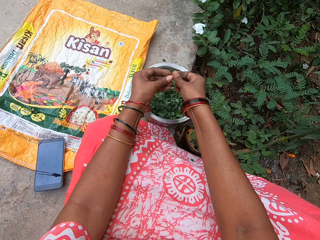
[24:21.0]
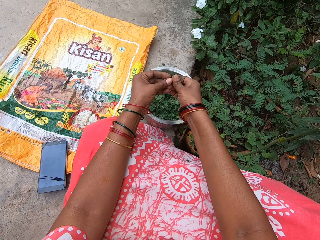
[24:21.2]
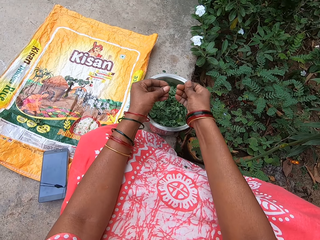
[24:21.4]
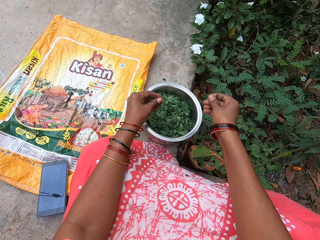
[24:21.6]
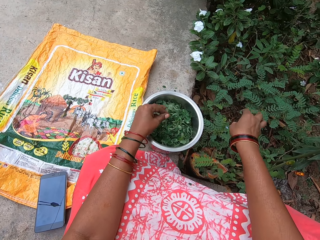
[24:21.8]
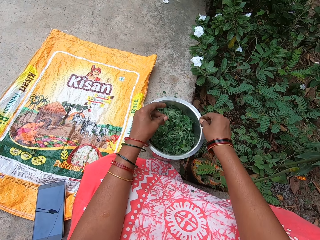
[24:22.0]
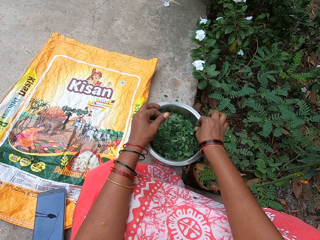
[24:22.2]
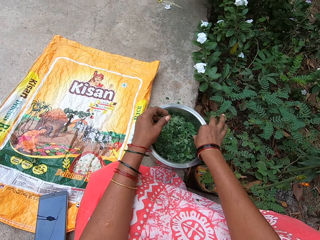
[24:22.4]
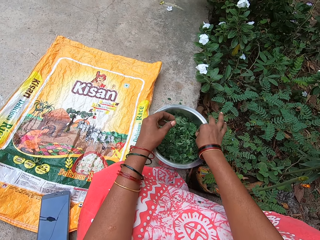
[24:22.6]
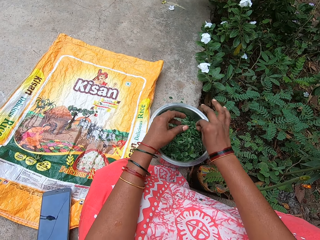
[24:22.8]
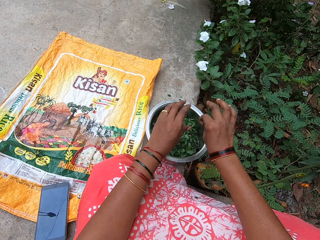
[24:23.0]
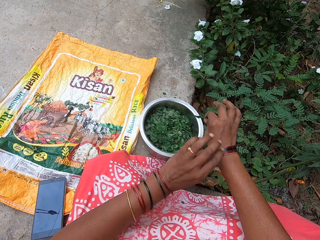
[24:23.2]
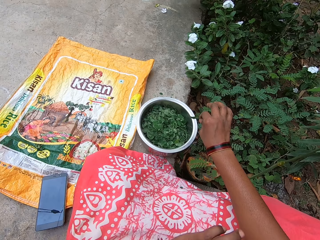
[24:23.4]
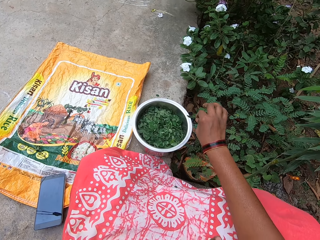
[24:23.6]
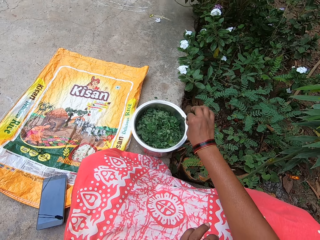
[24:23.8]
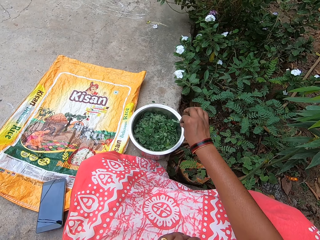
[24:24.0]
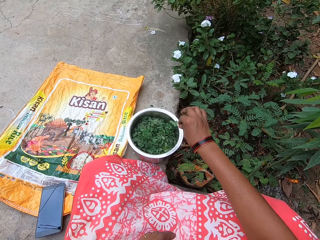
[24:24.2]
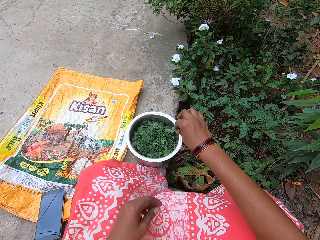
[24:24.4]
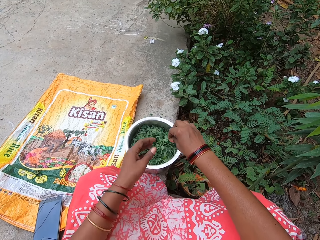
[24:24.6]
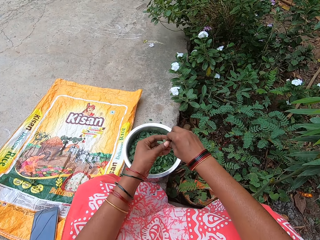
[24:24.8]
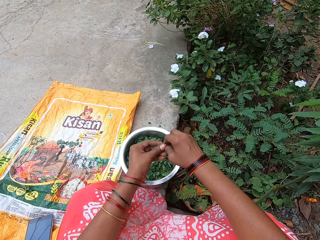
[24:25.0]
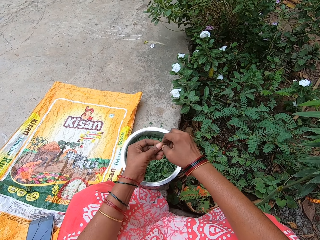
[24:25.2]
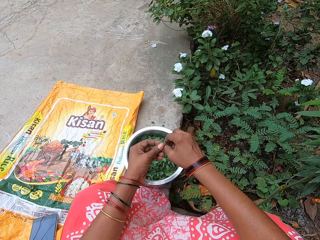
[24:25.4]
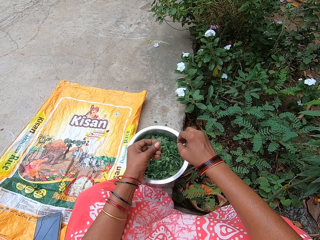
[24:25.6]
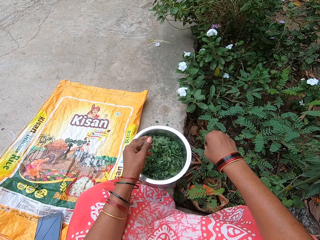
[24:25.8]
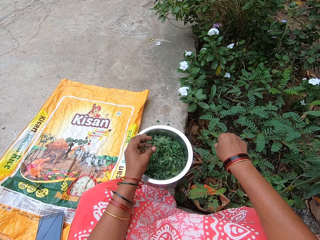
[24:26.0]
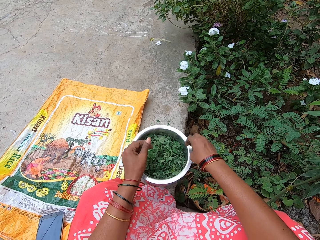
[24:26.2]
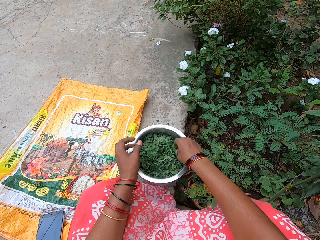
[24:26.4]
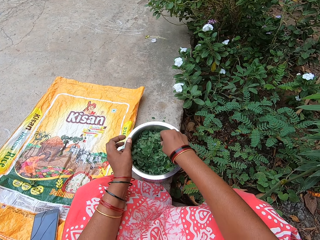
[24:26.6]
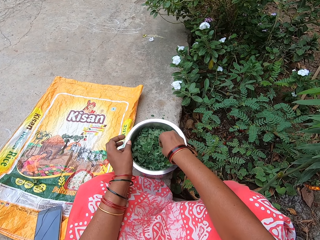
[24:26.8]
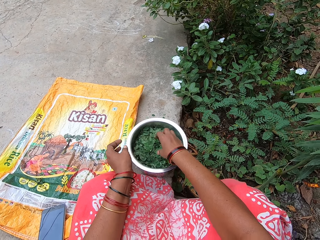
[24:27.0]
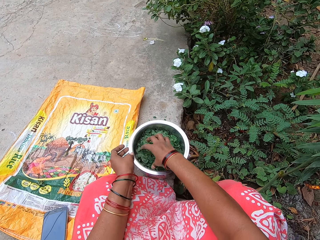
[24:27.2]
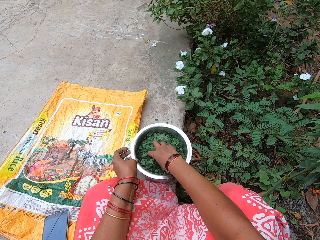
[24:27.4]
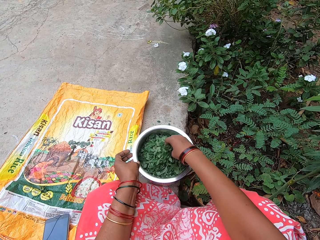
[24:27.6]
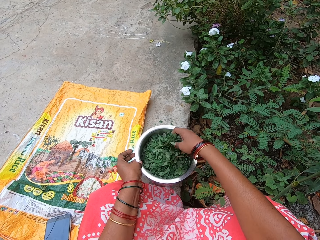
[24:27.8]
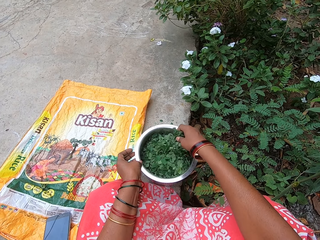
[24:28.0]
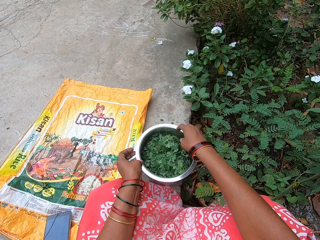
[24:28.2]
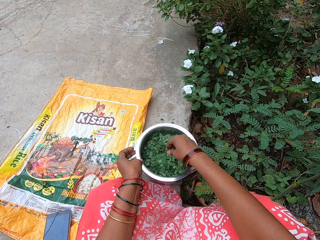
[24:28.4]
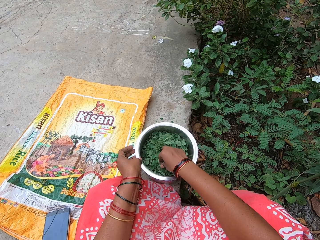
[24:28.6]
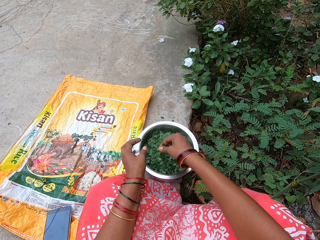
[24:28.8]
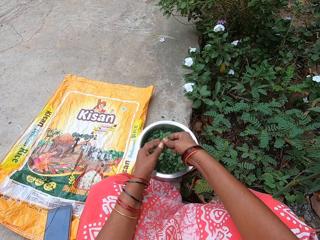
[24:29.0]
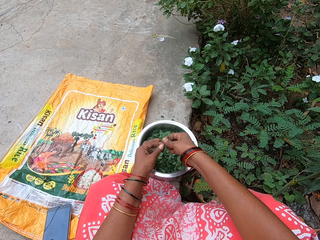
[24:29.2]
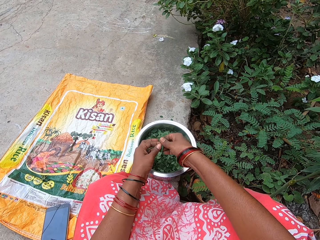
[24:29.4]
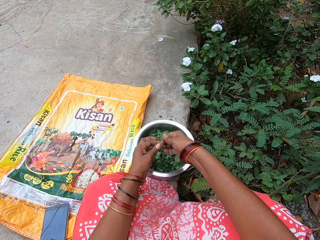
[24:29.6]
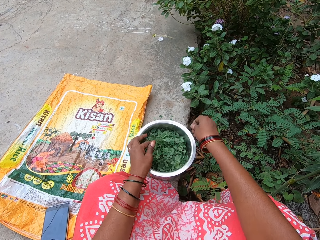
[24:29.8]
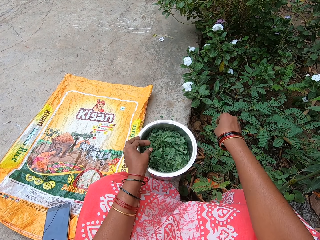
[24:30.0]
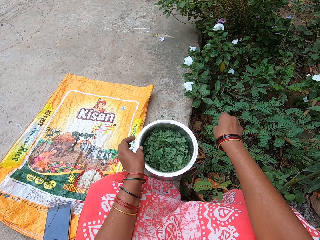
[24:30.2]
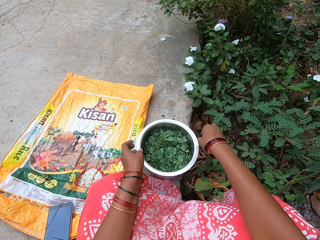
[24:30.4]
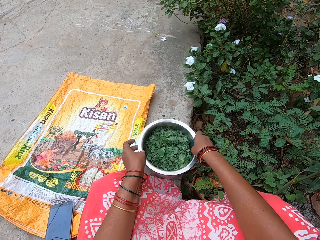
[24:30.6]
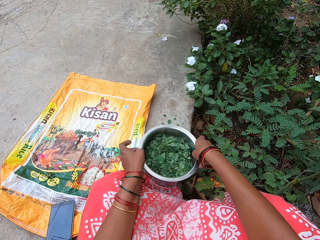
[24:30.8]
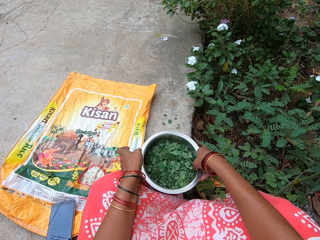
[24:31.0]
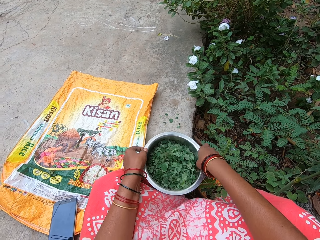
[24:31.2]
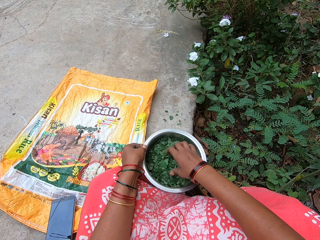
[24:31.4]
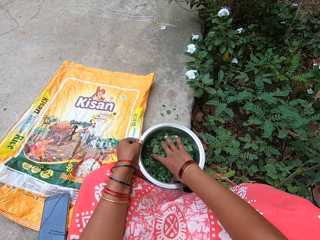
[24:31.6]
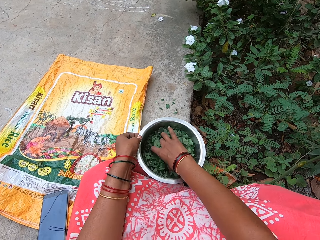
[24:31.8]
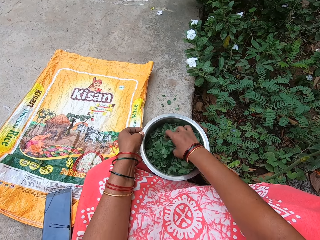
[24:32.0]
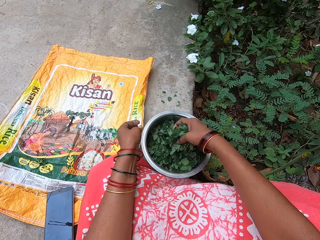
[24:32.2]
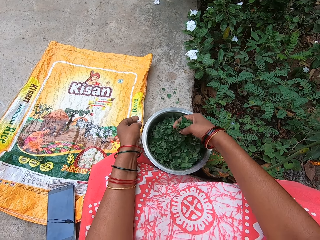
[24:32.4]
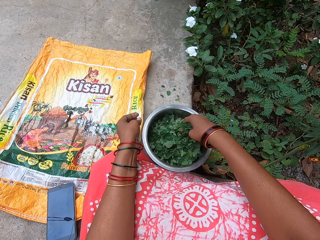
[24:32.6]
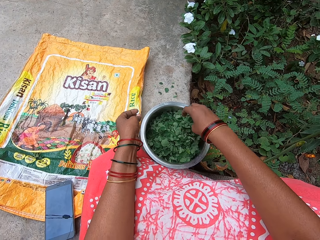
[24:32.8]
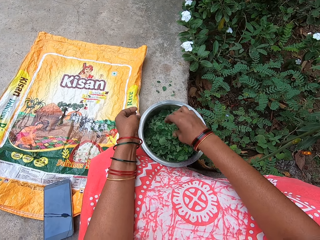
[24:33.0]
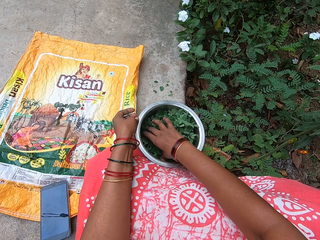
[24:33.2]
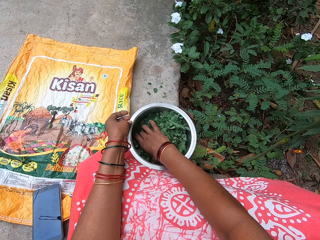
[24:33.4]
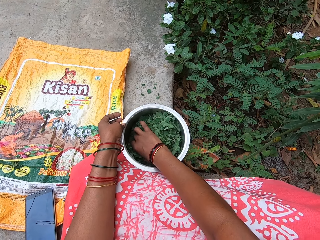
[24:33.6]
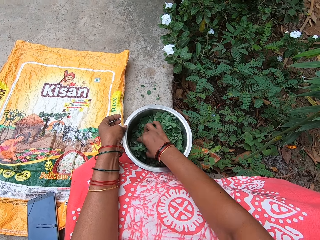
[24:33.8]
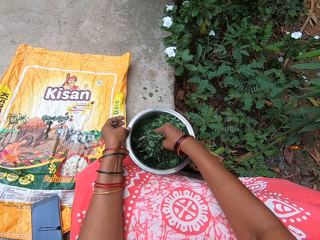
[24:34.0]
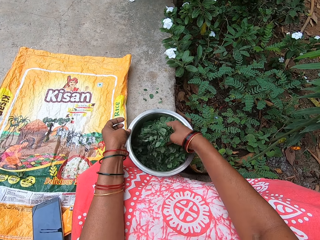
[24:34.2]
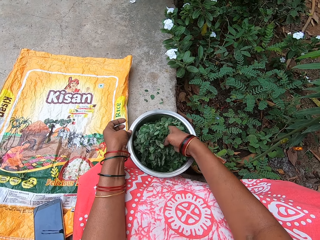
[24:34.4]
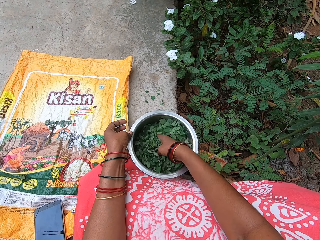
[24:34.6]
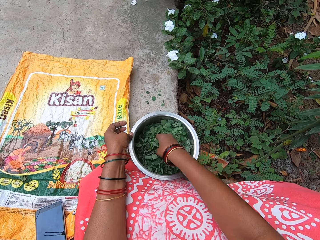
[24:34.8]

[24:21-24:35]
The camera wearer touches the mint leaf in her right hand with her left hand. She plucks a stem off the mint leaf in her left hand with her right hand. She drops the mint leaf into the bowl on the platform with her left hand. She tosses the stem on the ground with her right hand. She picks a mint leaf from the bowl on the platform with her right hand. She plucks a stem off the mint leaf in her left hand with her right hand. She drops the mint leaf into the bowl on the platform with her left hand. She tosses the stem on the ground with her right hand. She moves mint leaves in the bowl on the platform with her right hand. She picks a mint leaf from the bowl on the platform with her right hand. She touches the mint leaf in her right hand with her left hand. She plucks a stem off the mint leaf in her left hand with her right hand. She drops the mint leaf into the bowl on the platform with her left hand. She tosses the stem on the ground with her right hand. She moves the bowl on the platform with her hands. She moves mint leaves in the bowl on the platform with her right hand.

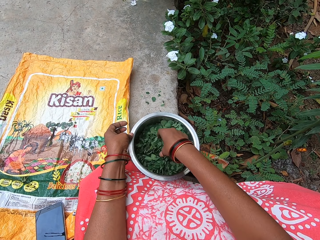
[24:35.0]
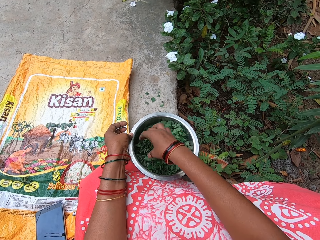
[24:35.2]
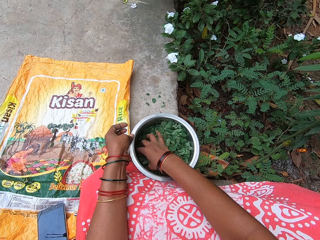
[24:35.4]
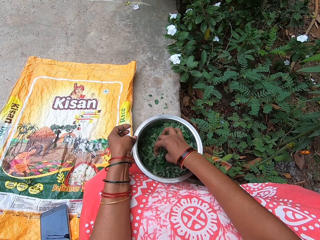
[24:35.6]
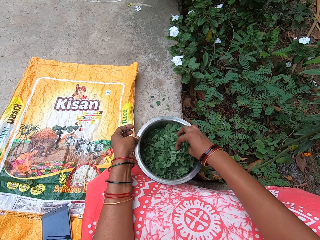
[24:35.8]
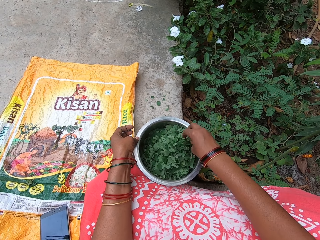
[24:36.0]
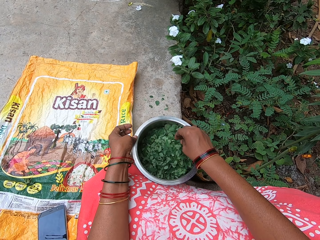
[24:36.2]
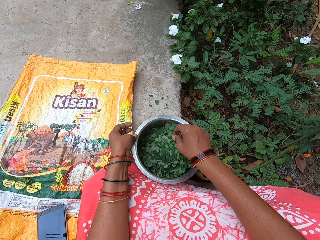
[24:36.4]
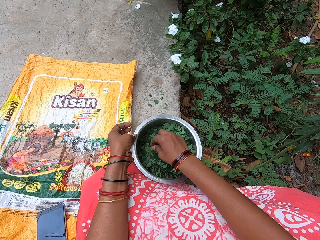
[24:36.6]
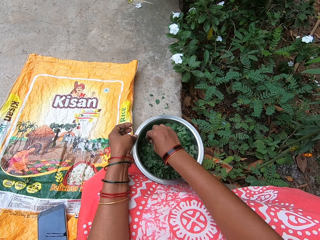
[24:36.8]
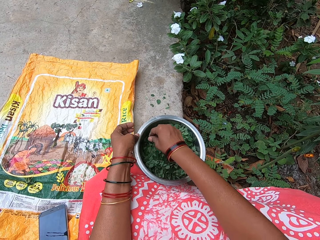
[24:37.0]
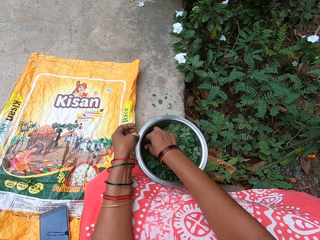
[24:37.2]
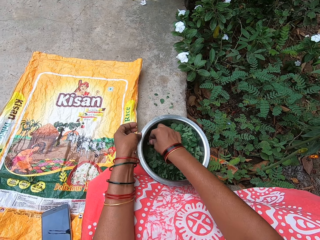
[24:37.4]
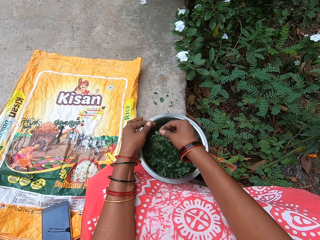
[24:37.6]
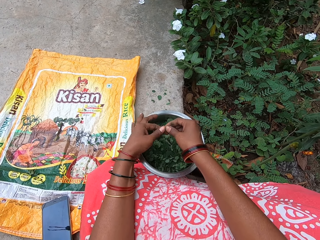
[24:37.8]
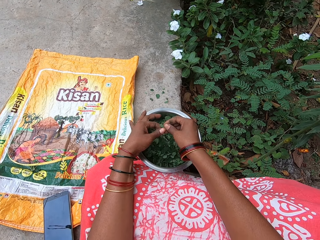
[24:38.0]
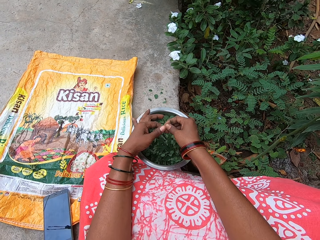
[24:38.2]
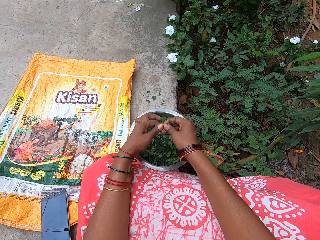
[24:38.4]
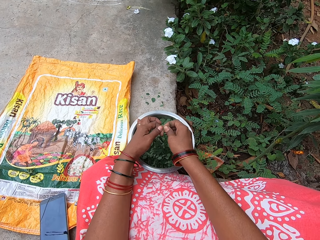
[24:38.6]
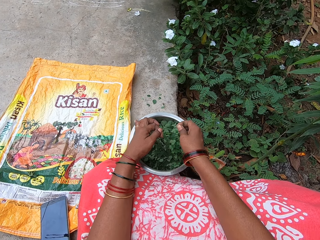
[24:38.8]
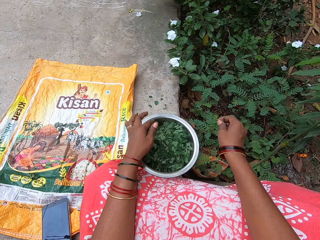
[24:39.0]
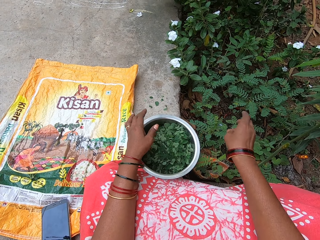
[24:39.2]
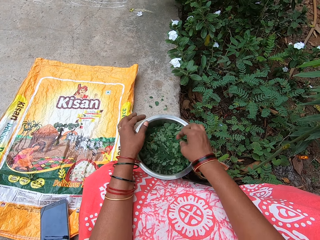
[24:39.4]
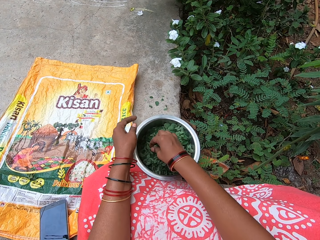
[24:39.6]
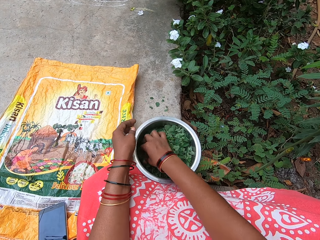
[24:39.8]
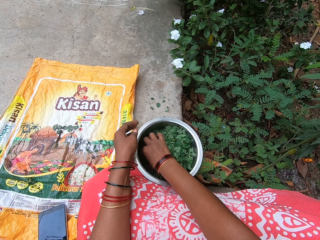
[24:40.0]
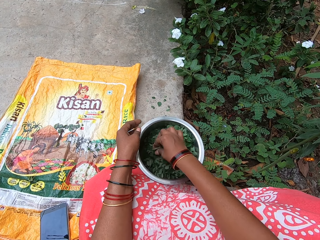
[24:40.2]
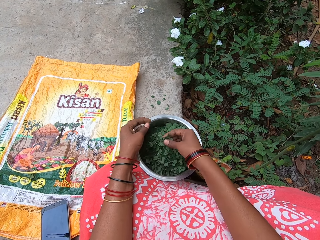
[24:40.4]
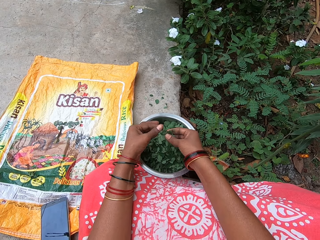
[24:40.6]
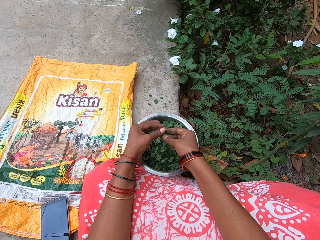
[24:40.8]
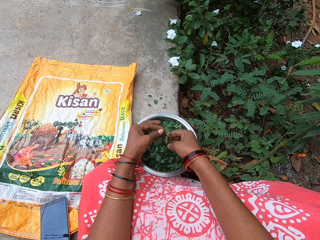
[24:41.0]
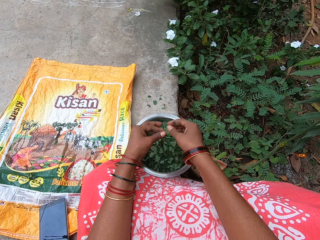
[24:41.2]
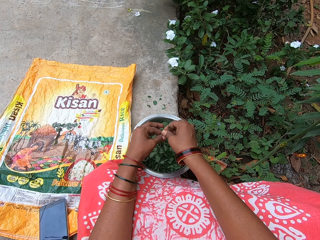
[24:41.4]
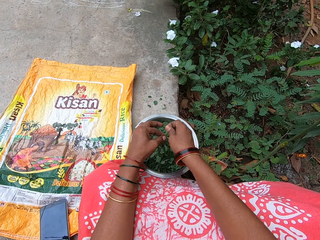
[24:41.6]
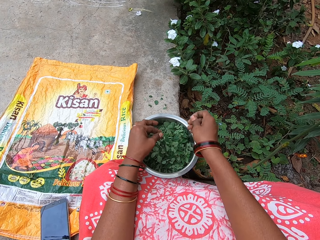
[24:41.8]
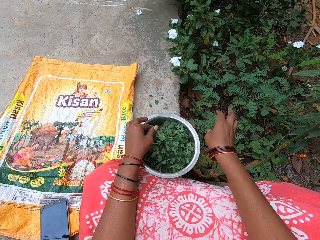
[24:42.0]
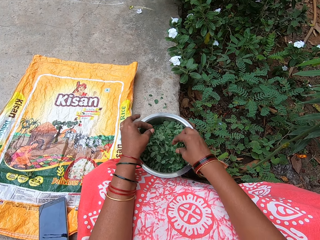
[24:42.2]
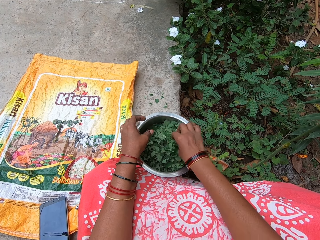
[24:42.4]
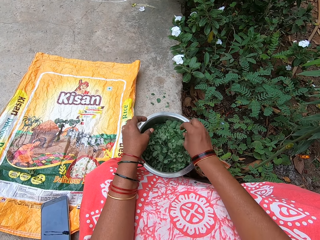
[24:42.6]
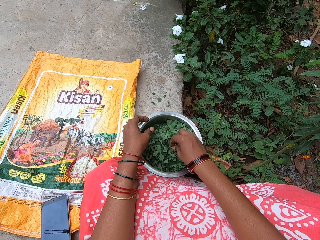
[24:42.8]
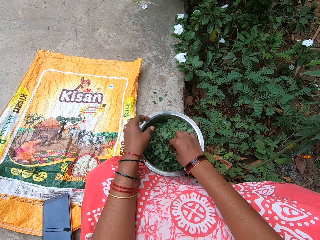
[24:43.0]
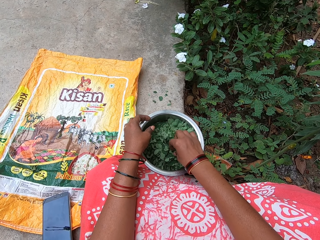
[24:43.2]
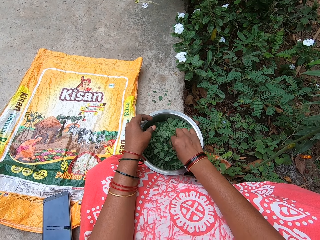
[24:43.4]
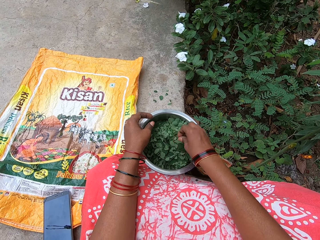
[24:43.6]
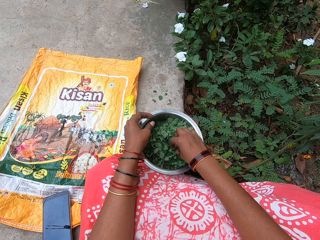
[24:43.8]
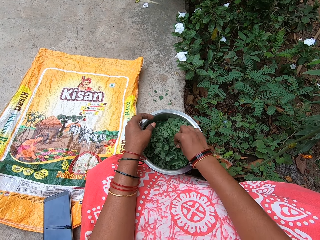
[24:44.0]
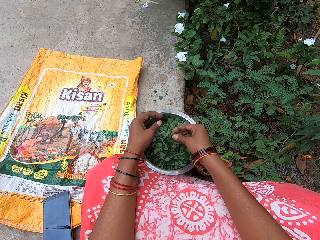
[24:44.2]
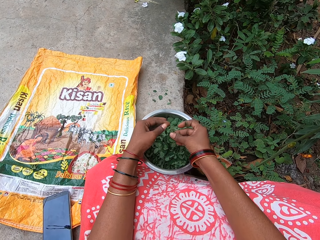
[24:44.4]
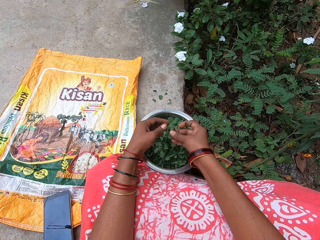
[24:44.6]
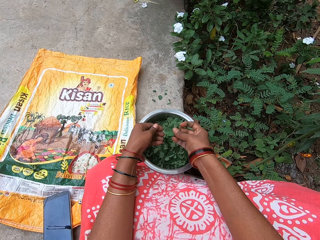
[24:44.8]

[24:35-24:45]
The camera wearer picks a mint leaf from the bowl on the platform with her right hand. She touches the mint leaf in her right hand with her left hand. She plucks a stem off the mint leaf in her left hand with her right hand. She drops the mint leaf into the bowl on the platform with her left hand. She tosses the stem on the ground with her right hand. She picks a mint leaf from the bowl on the platform with her right hand. She touches the mint leaf in her right hand with her left hand. She plucks a stem off the mint leaf in her left hand with her right hand. She drops the mint leaf into the bowl on the platform with her left hand. She tosses the stem on the ground with her right hand. She picks a mint leaf from the bowl on the platform with her right hand.
